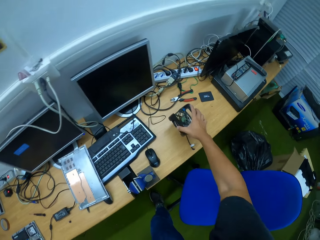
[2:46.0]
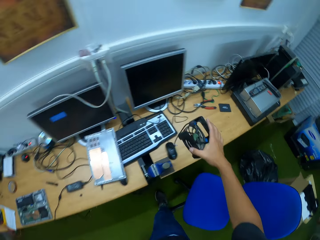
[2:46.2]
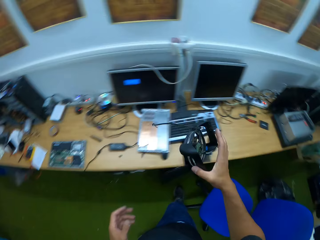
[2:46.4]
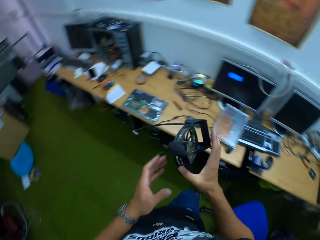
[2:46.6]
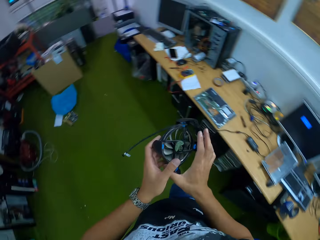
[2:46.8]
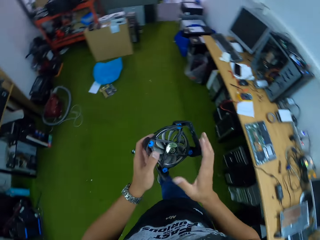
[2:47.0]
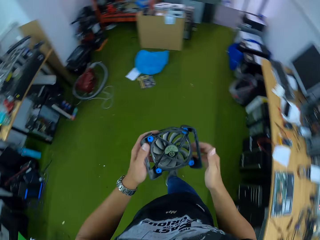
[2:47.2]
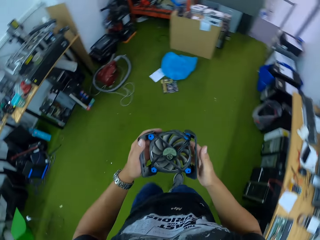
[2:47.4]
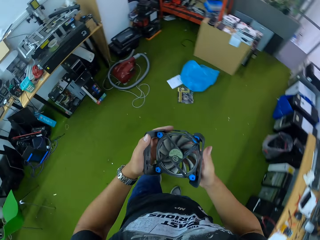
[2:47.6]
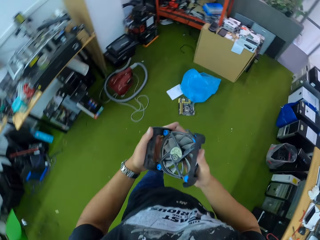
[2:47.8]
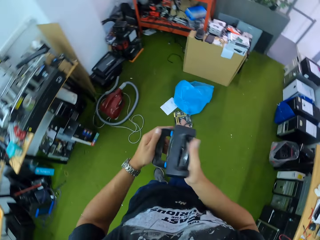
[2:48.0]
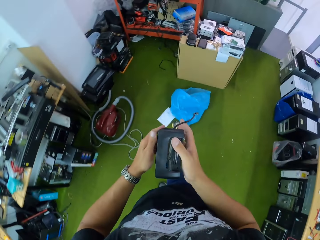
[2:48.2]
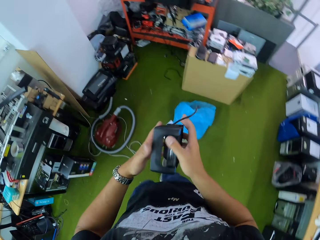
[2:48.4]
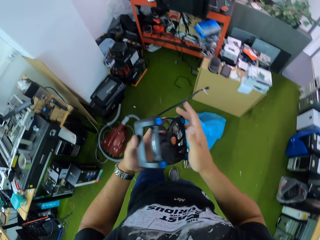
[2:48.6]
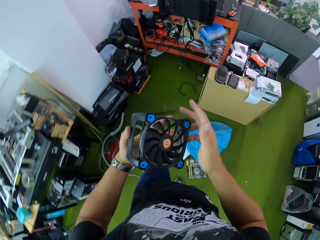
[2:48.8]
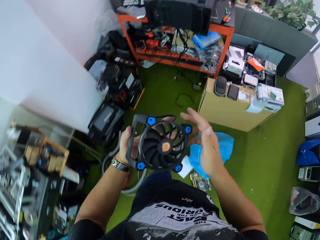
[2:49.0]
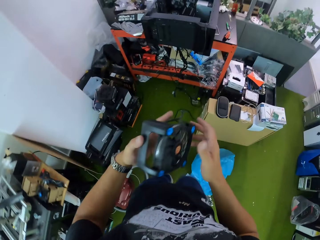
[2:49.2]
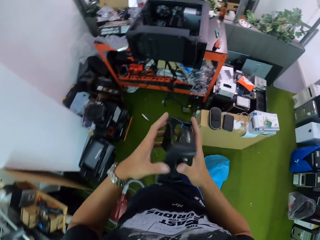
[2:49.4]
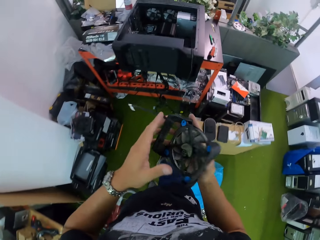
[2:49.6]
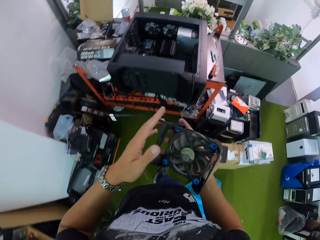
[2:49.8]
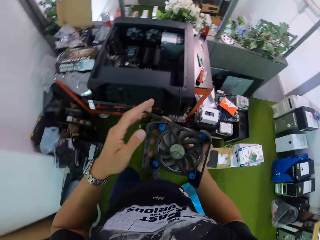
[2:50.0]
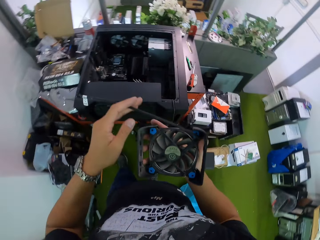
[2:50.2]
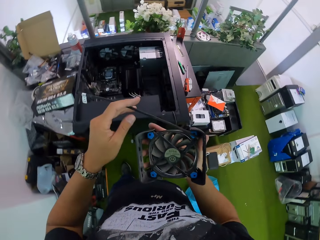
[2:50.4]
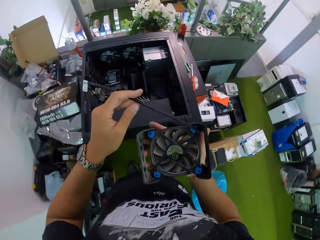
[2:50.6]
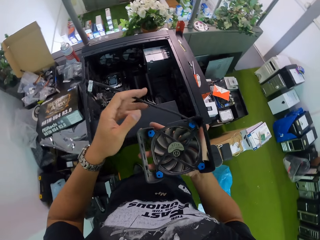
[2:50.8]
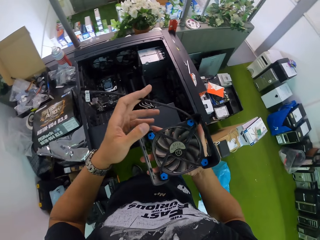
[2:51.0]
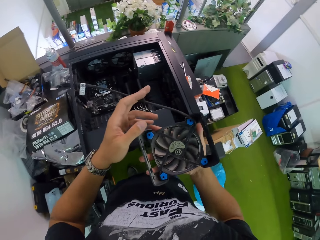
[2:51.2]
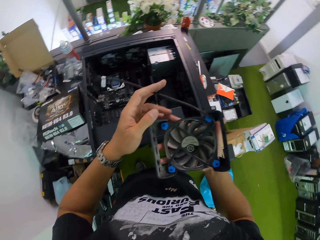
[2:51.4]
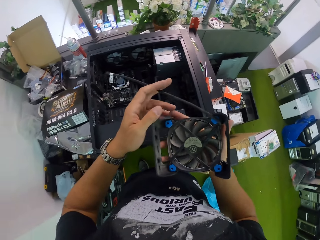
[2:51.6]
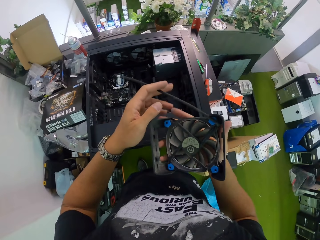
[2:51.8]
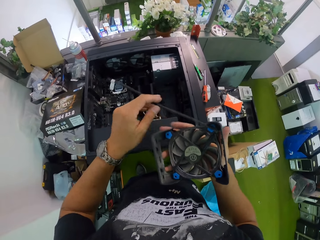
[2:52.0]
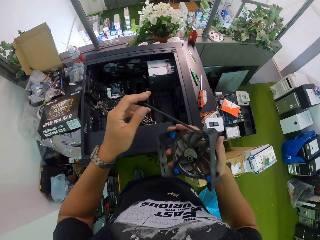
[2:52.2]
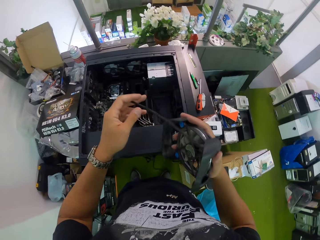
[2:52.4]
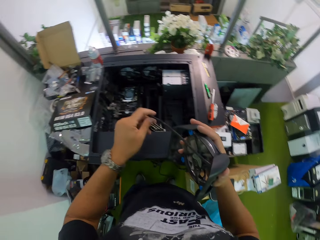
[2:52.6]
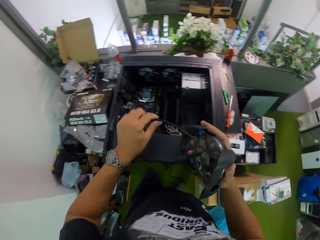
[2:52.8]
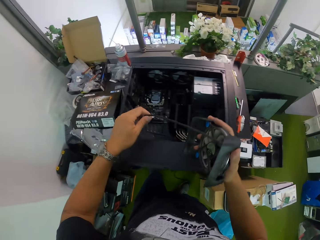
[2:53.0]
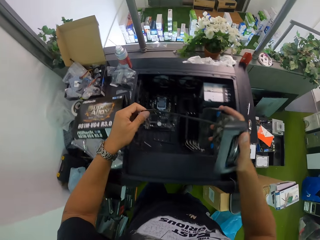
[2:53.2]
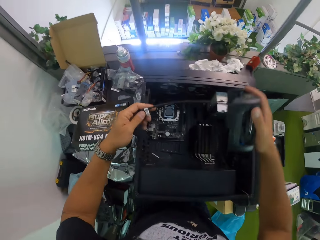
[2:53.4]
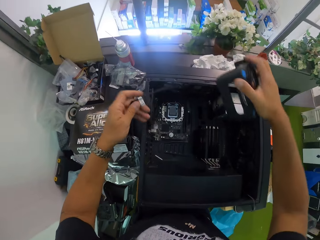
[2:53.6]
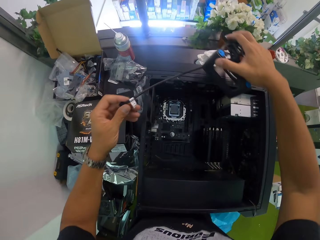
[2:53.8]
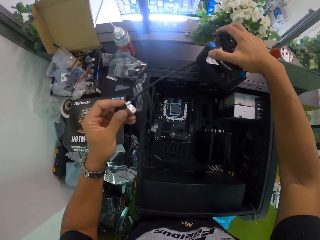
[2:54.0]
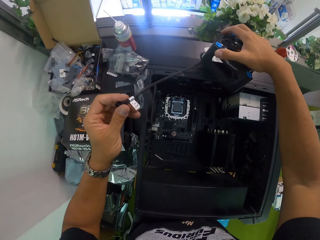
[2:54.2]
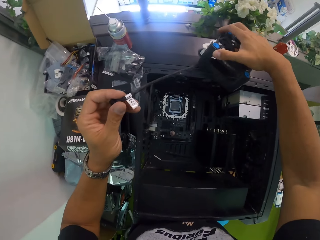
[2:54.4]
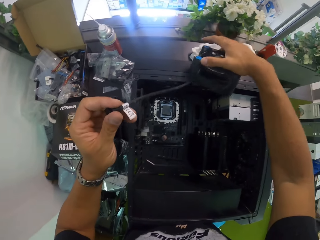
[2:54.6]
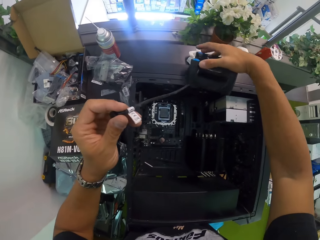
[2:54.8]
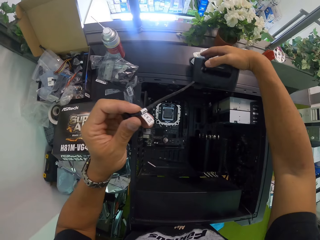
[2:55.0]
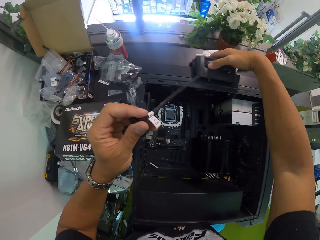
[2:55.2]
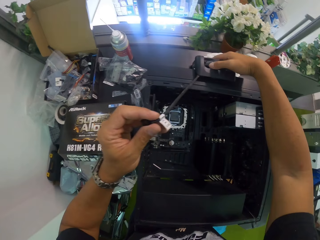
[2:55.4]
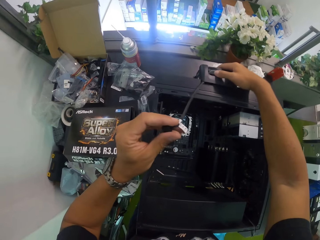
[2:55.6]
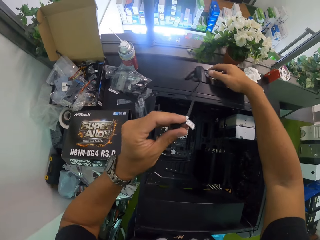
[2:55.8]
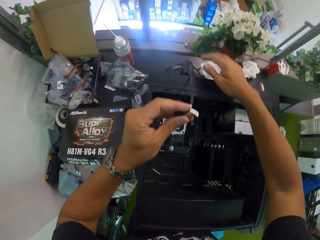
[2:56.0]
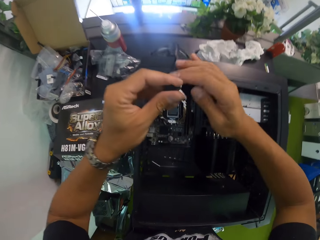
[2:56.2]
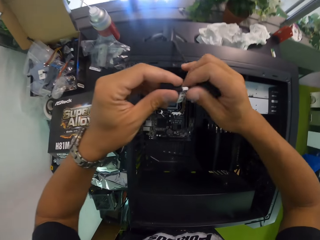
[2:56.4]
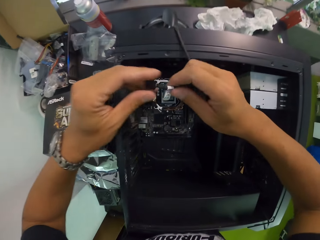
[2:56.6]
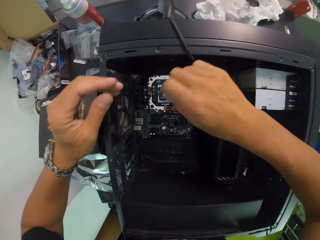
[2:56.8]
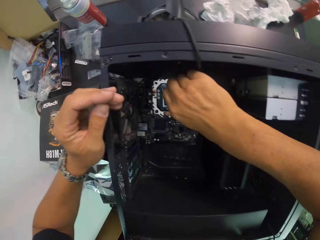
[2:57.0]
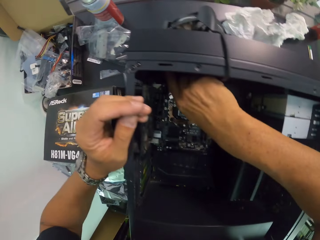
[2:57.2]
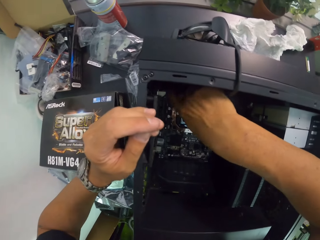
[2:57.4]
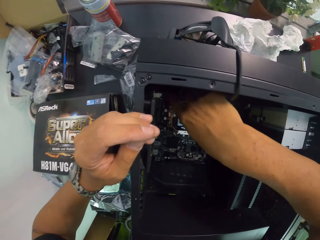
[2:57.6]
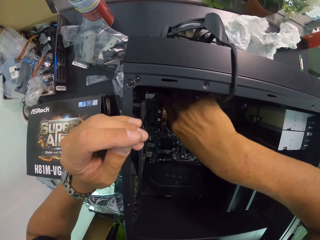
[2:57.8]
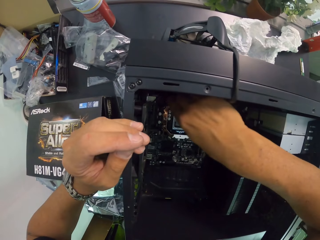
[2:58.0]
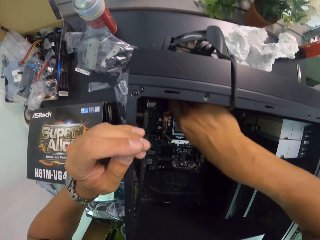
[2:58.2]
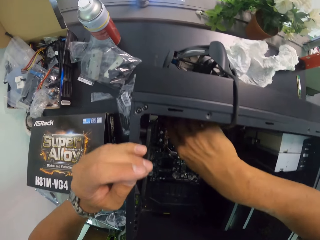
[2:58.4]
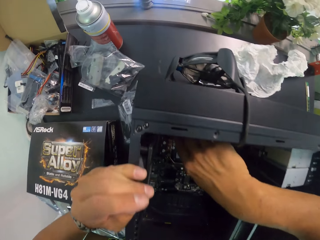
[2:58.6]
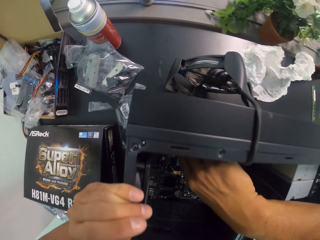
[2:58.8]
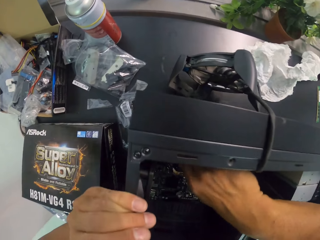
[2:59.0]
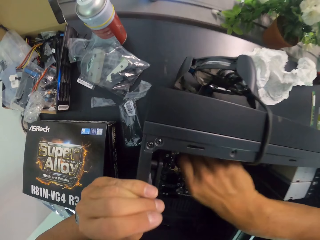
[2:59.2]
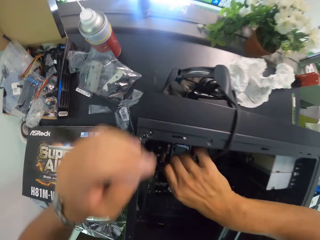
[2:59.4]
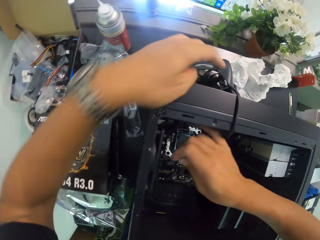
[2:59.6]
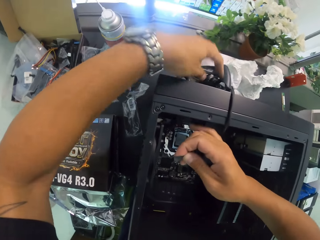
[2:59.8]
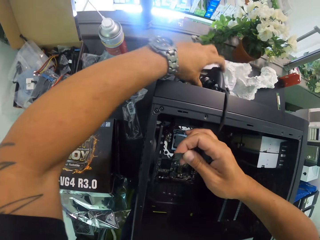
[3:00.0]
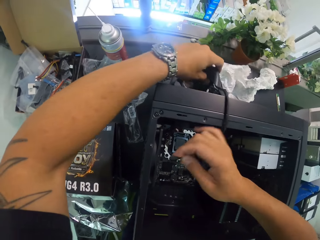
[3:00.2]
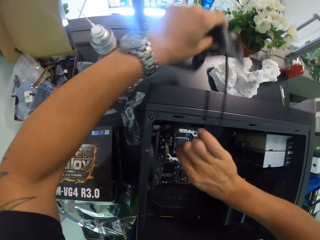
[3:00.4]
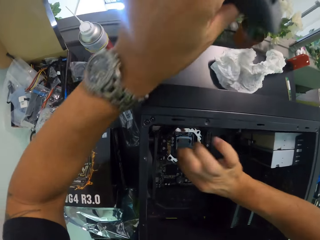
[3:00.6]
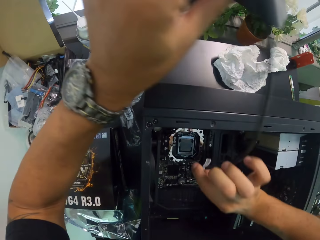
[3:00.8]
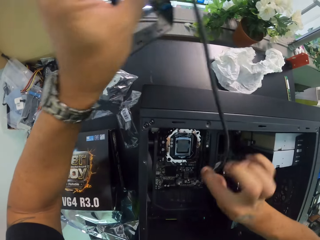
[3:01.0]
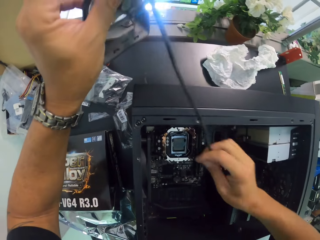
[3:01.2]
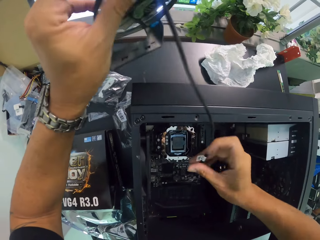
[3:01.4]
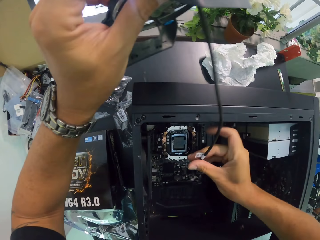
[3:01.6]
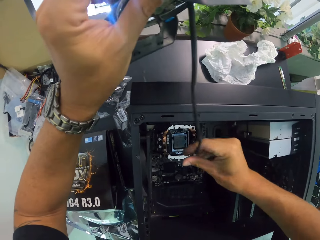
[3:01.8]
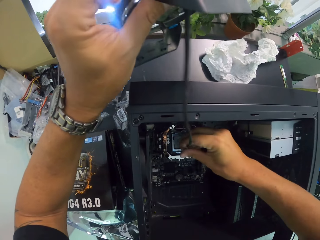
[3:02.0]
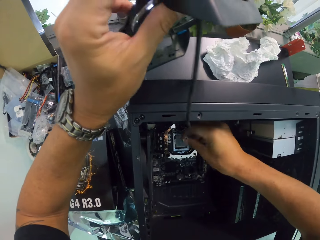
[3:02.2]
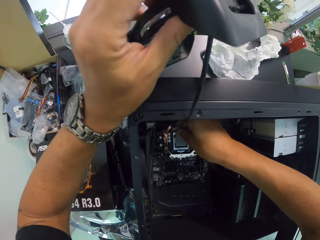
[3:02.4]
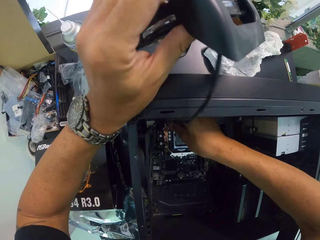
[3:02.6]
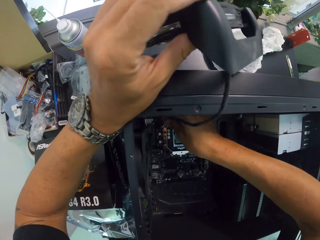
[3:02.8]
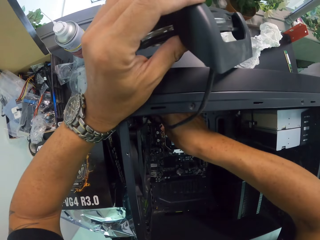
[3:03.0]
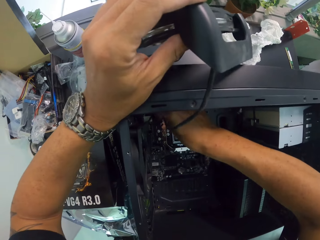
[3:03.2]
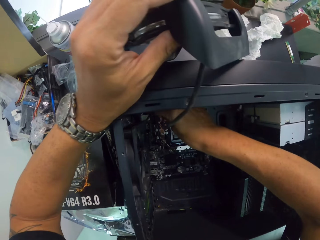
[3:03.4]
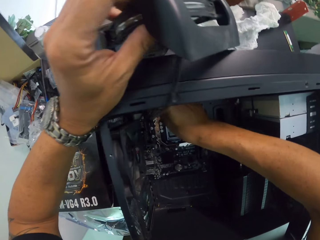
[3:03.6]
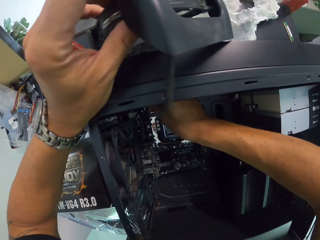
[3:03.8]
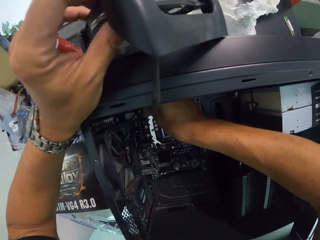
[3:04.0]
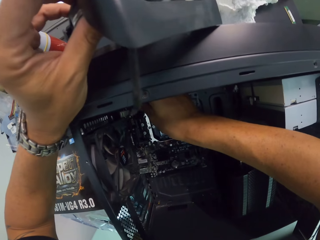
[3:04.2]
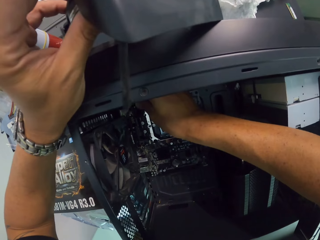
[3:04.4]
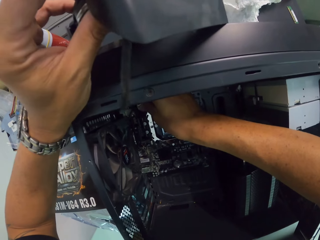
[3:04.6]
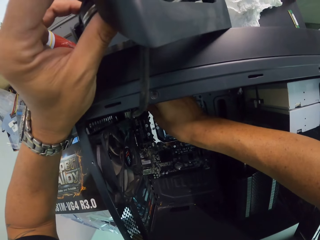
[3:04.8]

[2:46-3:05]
The camera wearer picks a fan casing or GPU from the table with his right hand. He holds the fan casing with both hands. He moves around. He turns the fan casing in his hands. He turns it again. He holds the fan casing with his right hand. He holds the wire of the fan casing with his left hand. He places the fan casing on the speaker with his right hand. He moves the wire of the fan casing to his right hand. He fixes the wire of the fan casing into the speaker with his right hand. He picks the fan casing with his left hand. He fixes the wire of the fan casing into the speaker with his right hand.

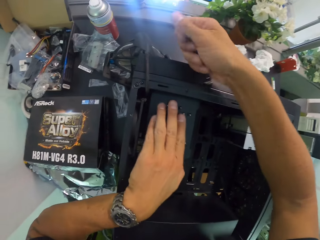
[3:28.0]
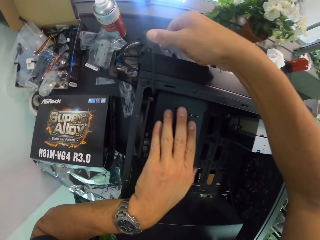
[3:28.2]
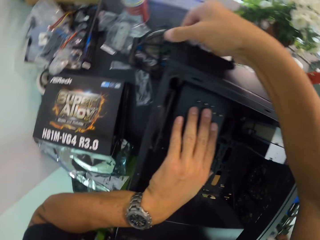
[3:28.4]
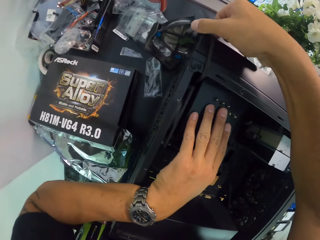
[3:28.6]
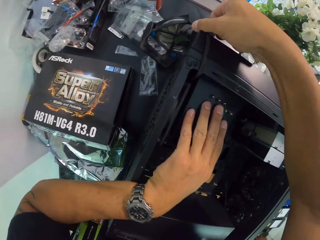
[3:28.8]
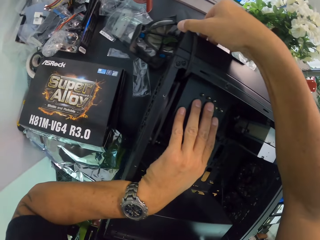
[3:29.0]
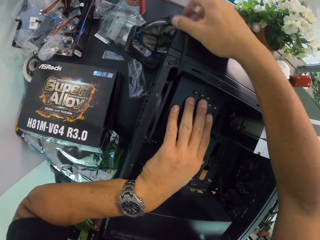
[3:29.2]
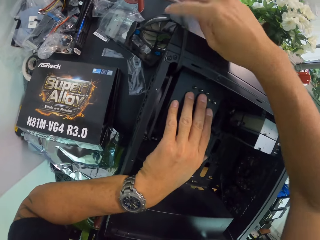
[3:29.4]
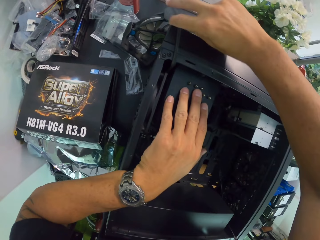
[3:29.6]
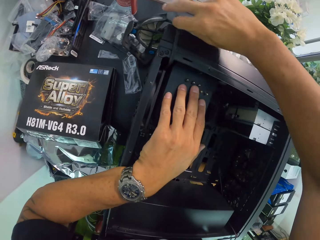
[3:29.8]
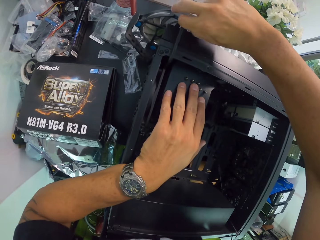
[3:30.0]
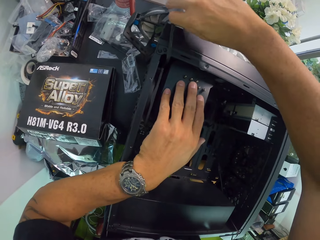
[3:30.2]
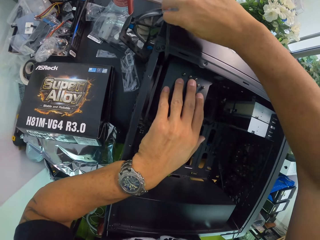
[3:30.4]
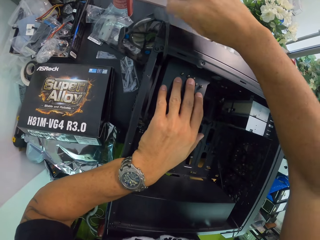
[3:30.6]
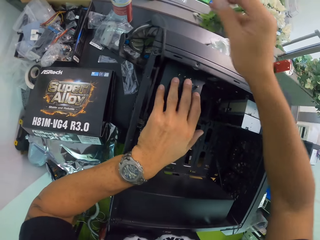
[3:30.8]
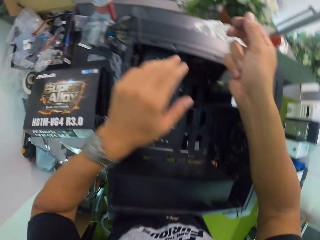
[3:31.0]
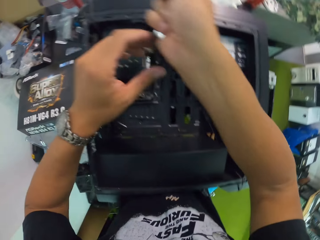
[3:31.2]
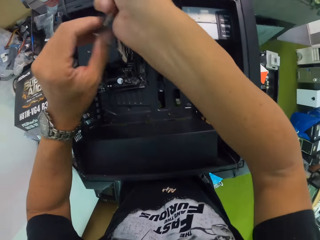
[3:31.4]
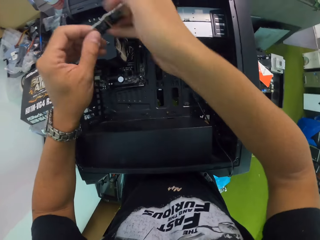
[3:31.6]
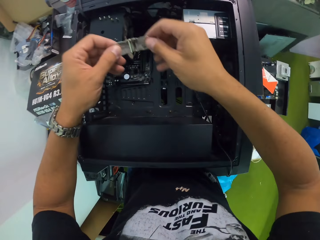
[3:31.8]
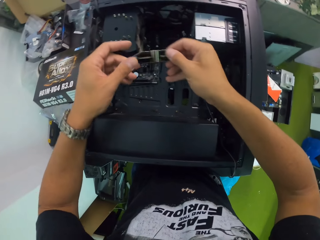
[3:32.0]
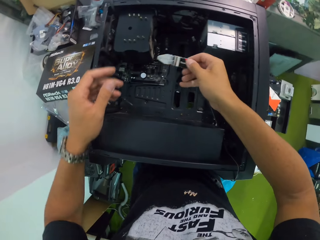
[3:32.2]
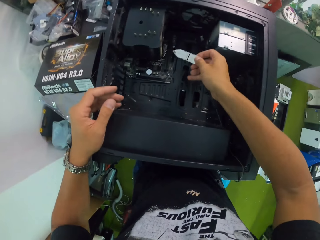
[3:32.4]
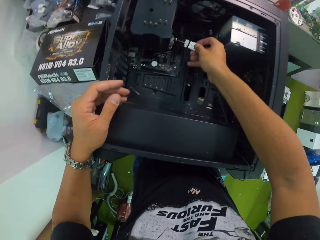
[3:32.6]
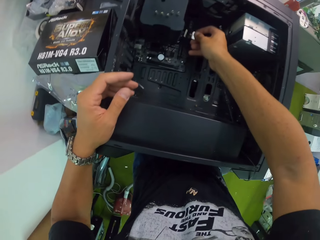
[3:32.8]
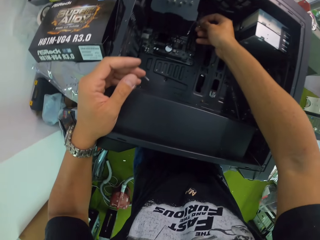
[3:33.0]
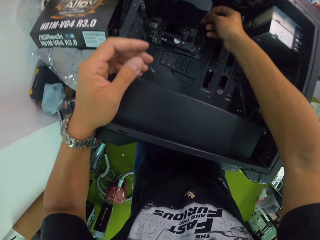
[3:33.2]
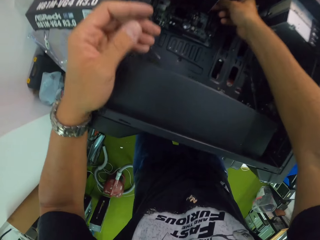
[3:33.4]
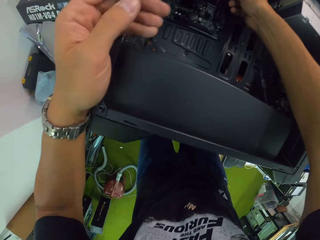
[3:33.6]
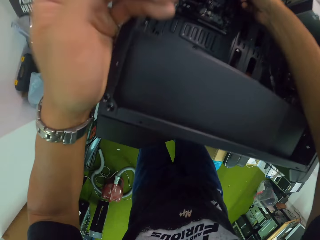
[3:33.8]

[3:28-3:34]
The camera wearer adjusts the fan casing on the speaker with his right hand. He holds the second part of the speaker with both hands. He puts the second part of the speaker into the speaker part with his right hand.
